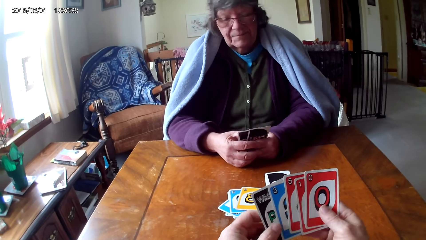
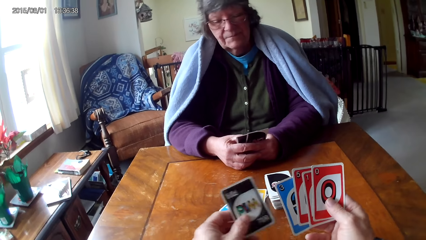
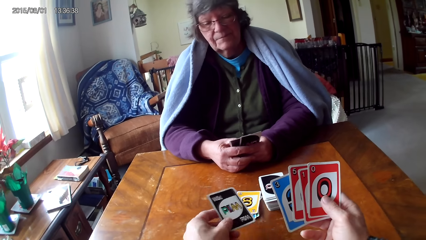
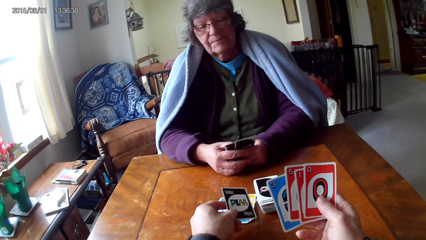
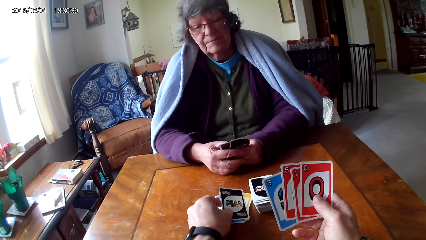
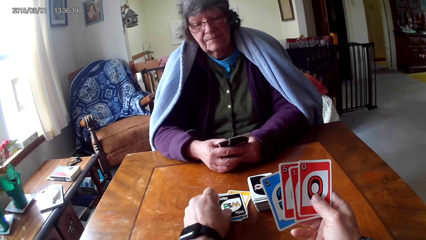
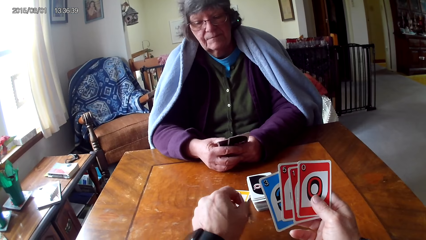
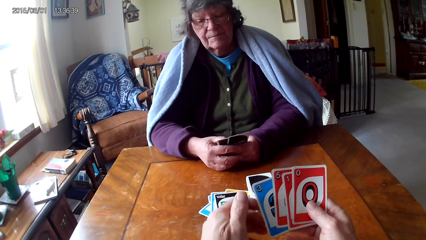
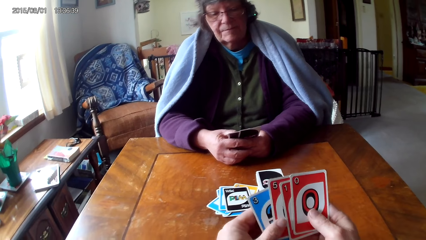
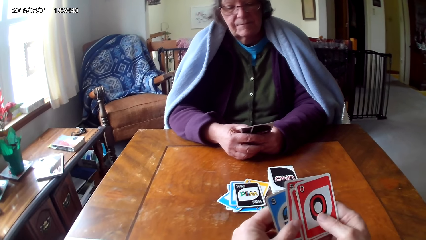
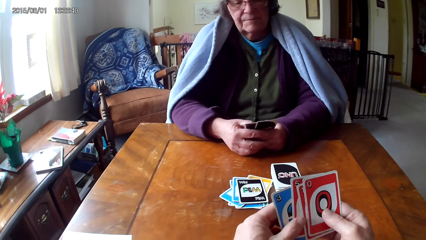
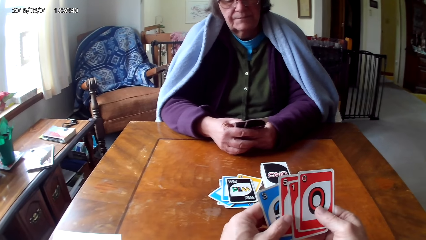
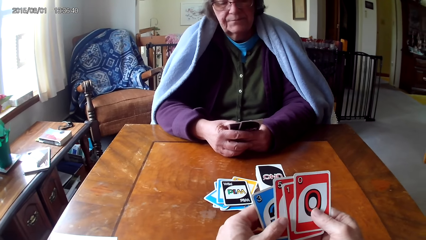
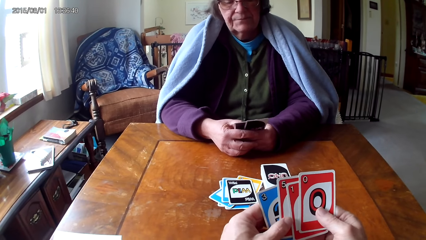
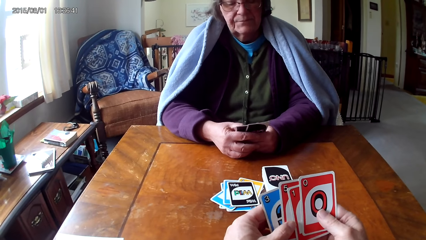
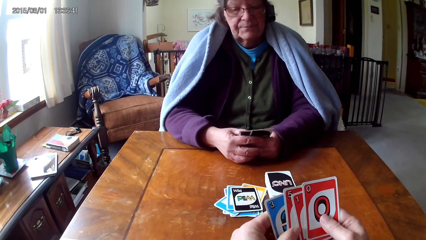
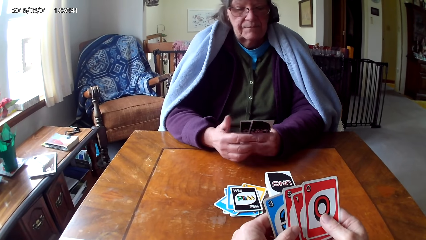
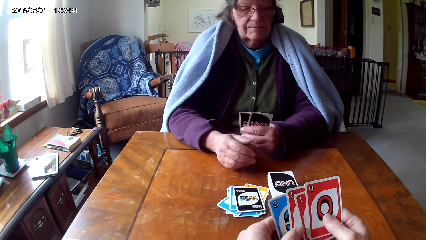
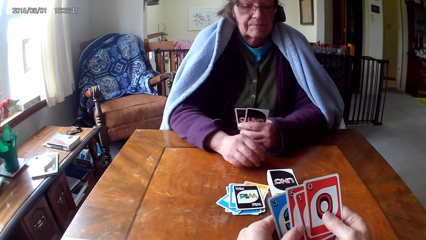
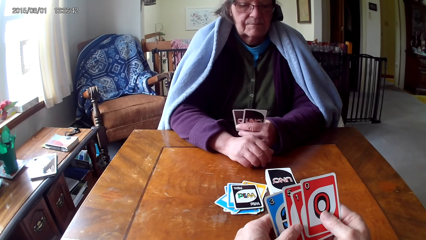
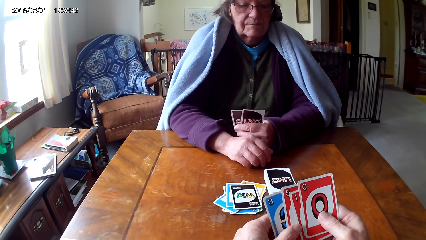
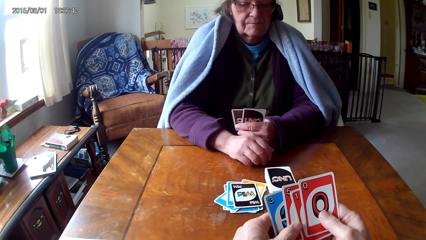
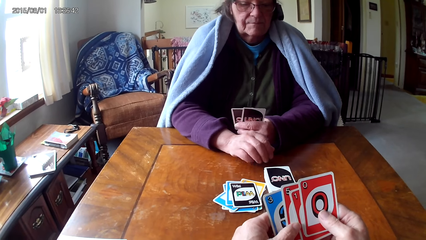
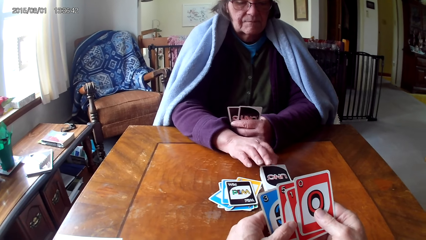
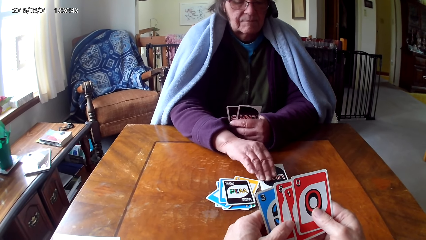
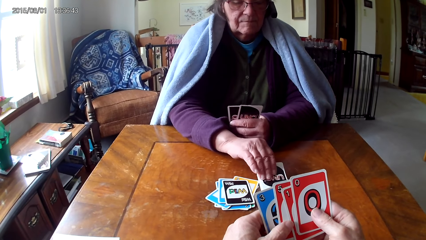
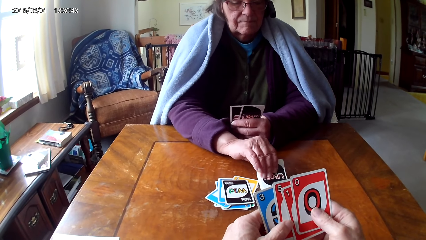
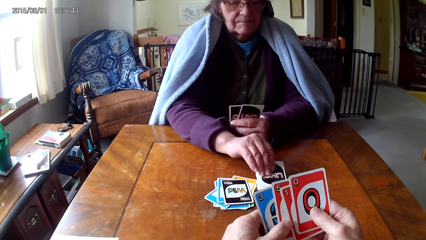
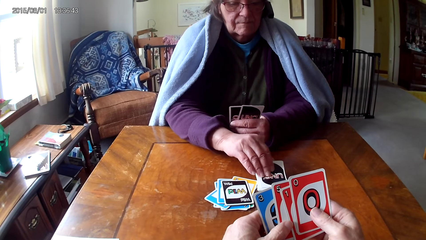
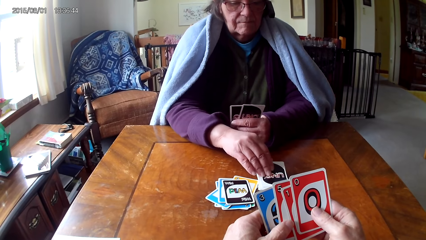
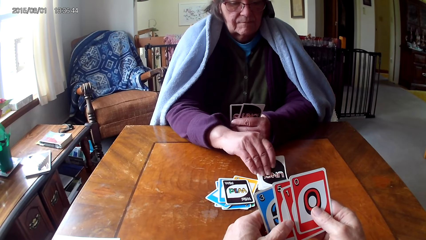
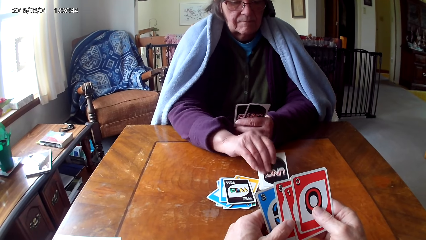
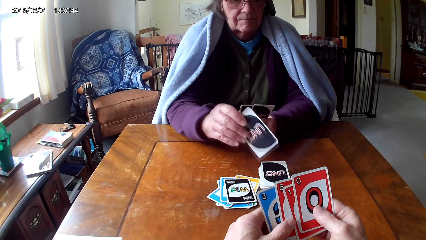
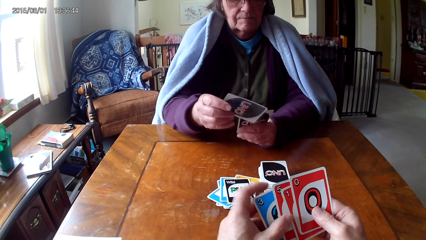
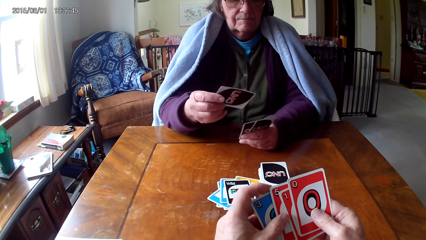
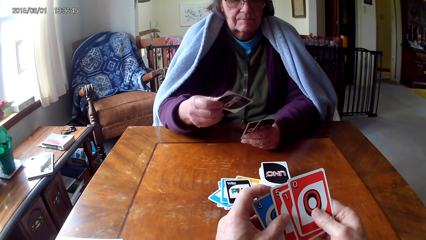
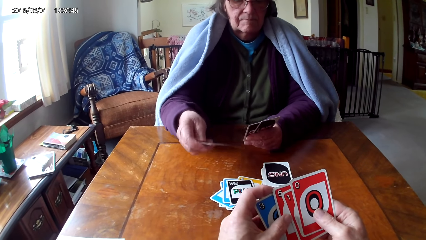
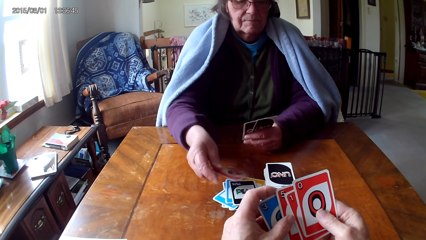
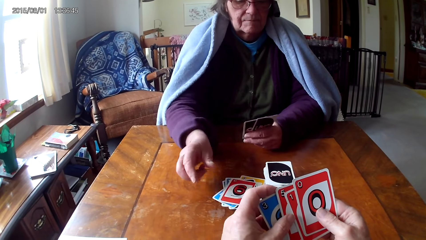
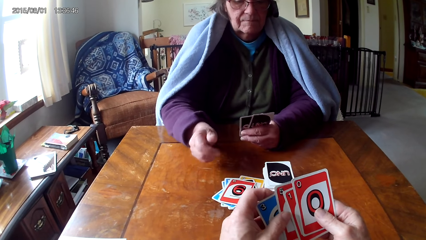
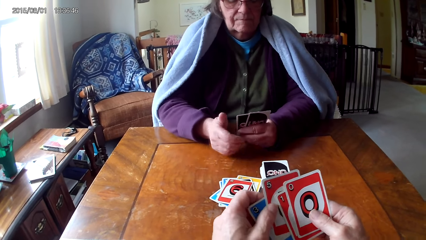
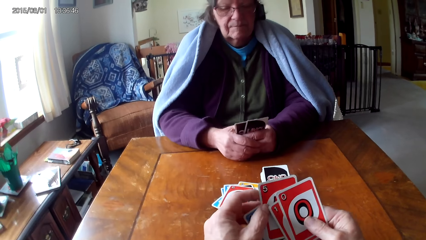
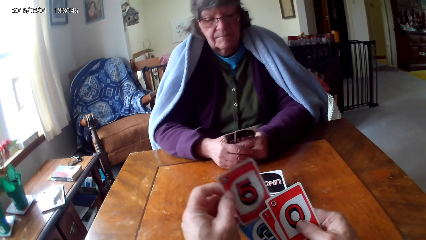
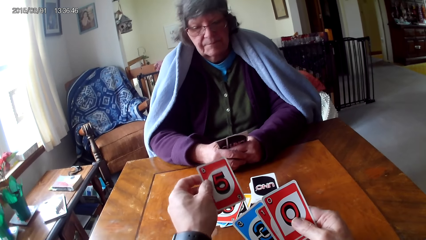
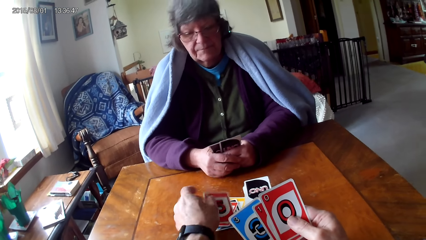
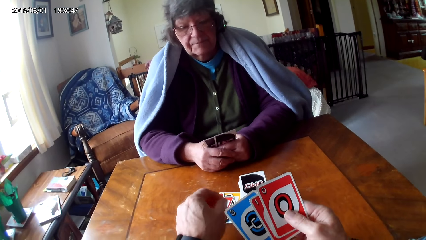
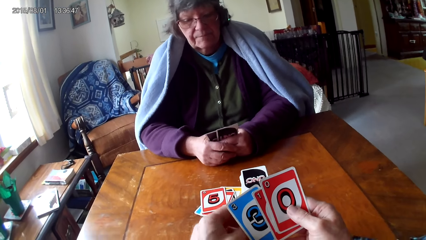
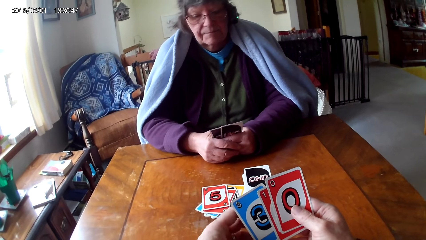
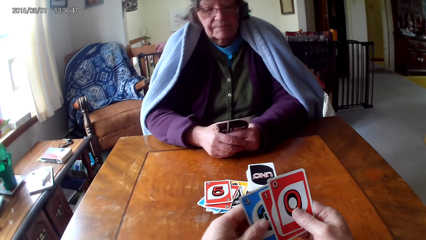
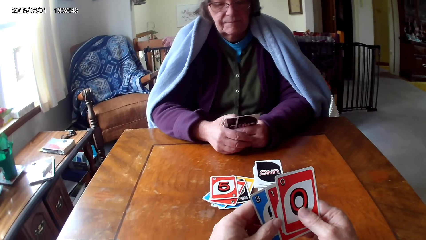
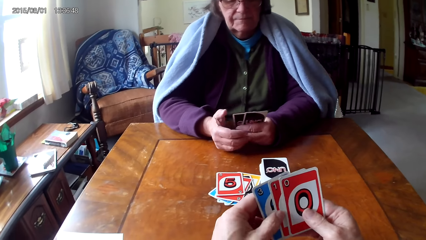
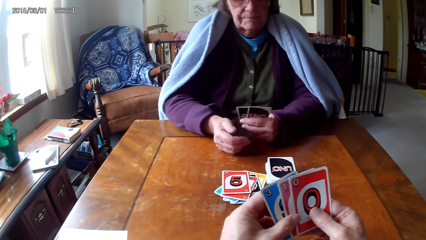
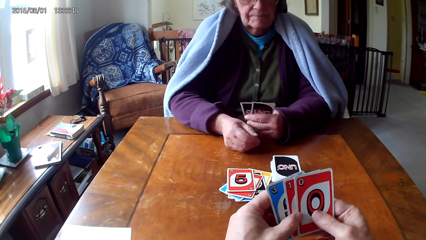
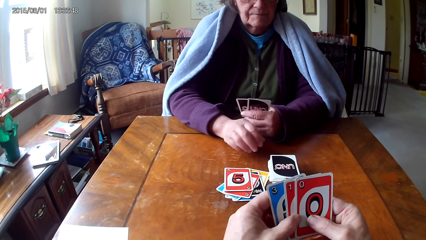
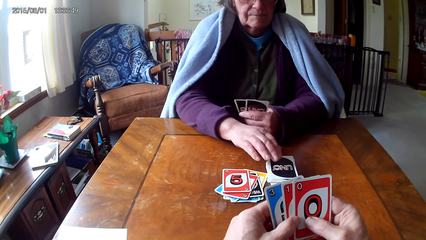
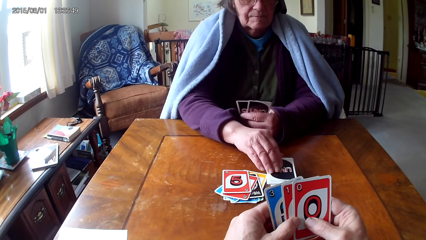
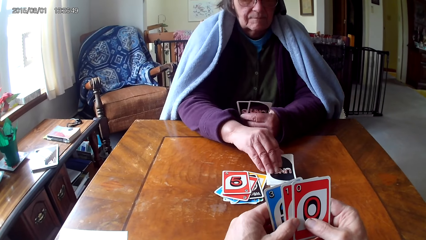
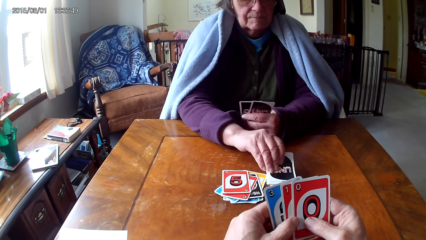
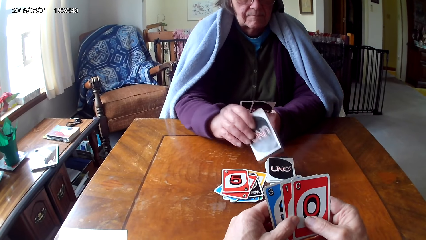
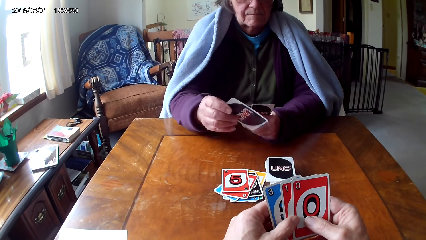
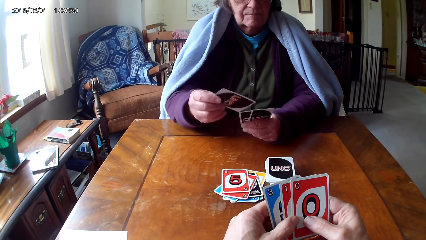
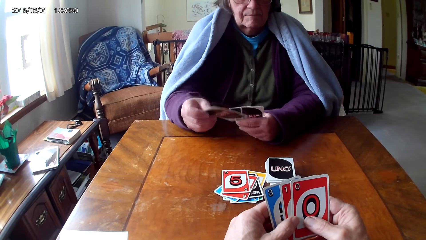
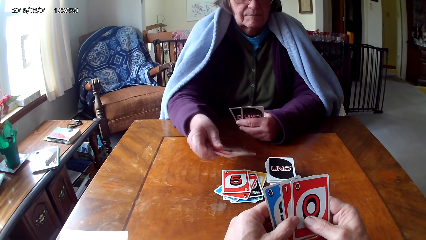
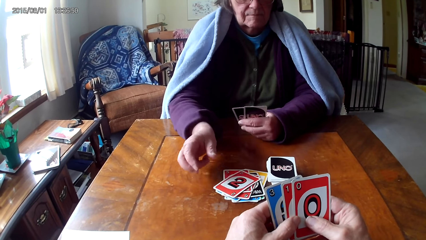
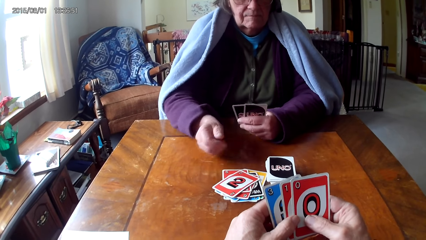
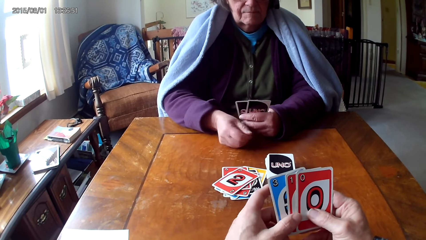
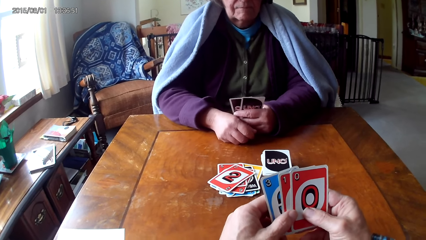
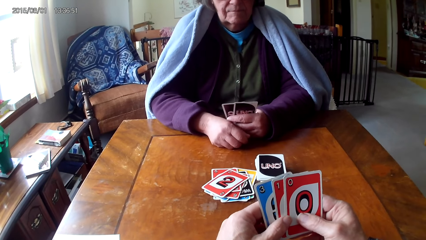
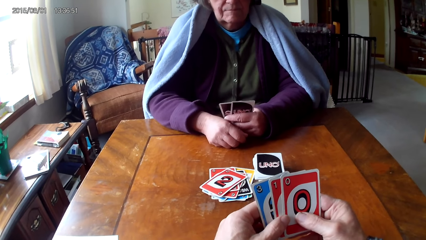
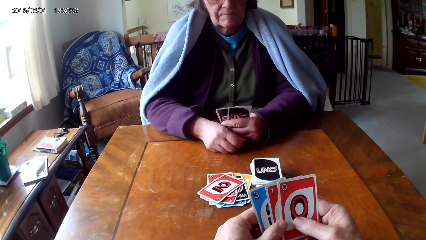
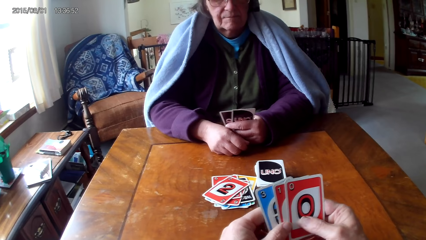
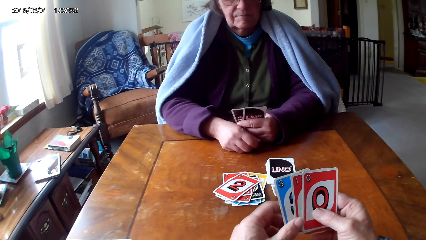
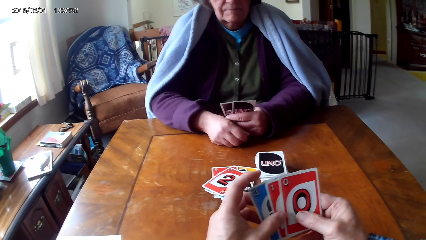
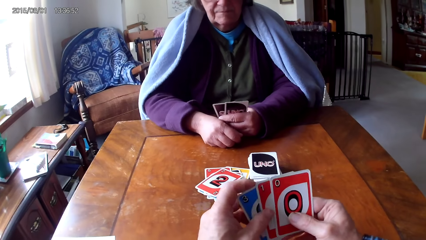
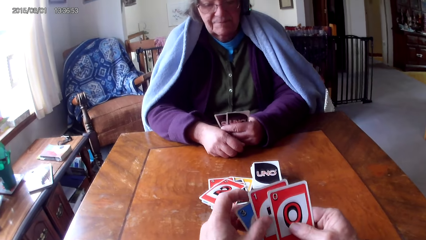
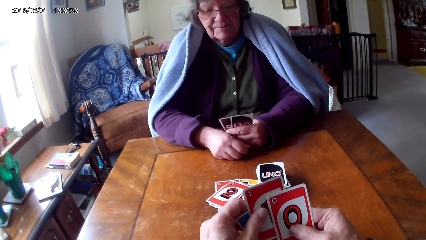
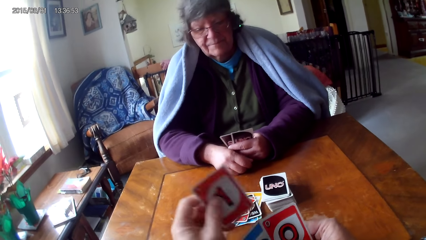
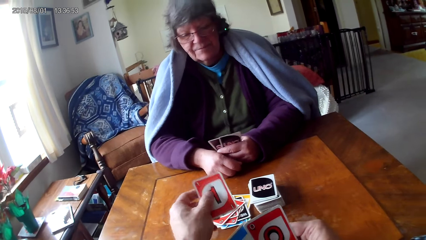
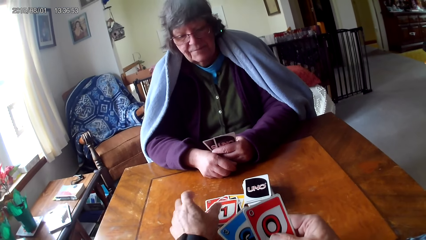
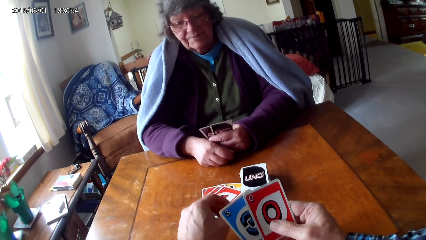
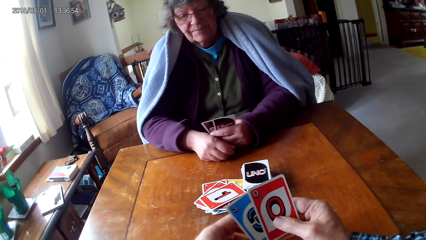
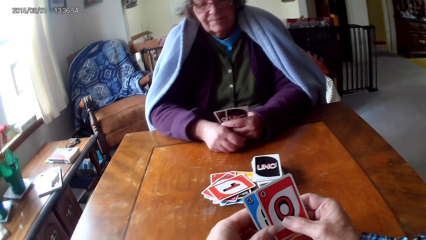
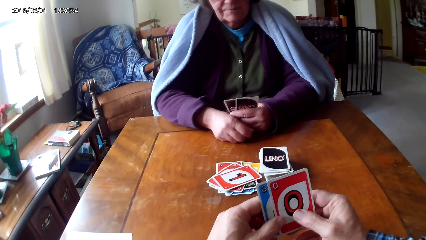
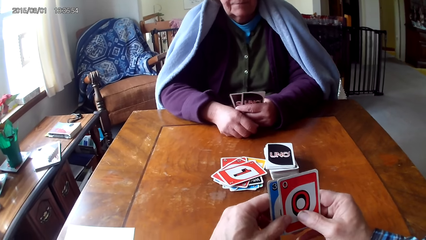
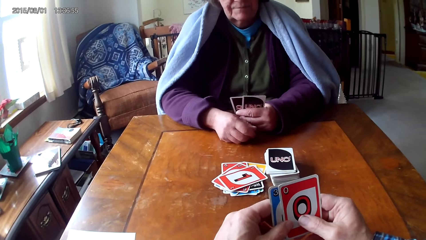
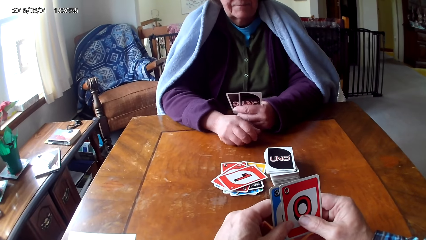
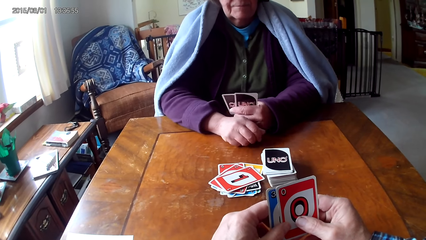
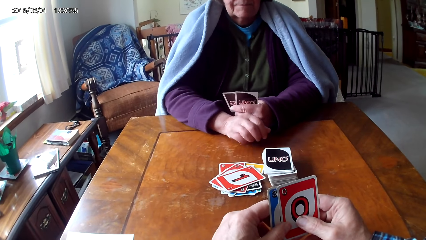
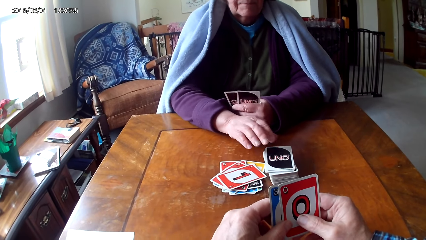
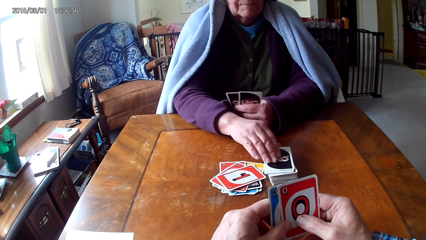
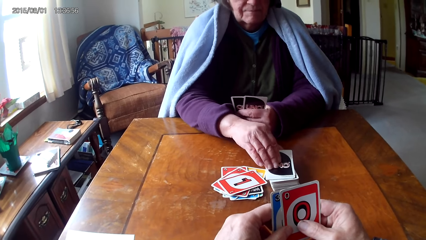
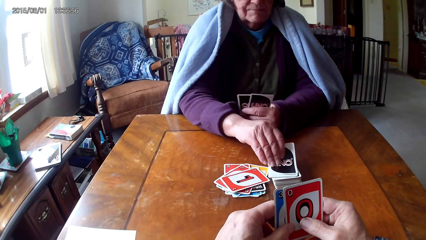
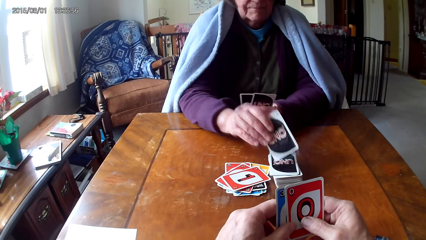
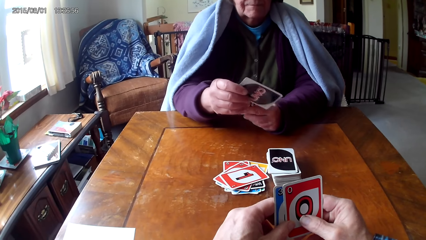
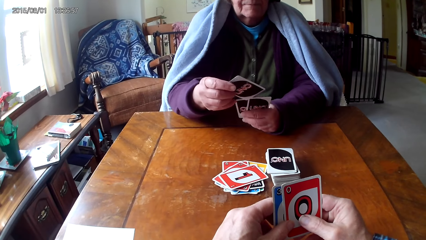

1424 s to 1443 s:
The camera wearer picks a card from the other hand, puts down a card on a table, and holds cards with their hands. A woman picks a card on the table, puts down a card on the table, and holds cards with her hands. The camera wearer picks a card from the other hand, puts down a card on the table, and holds cards with their hands. The woman picks a card on the table, puts down a card on the table, and puts a hand on the table. The camera wearer picks a card from the other hand and puts down a card on the table. The woman picks a card on the table.
